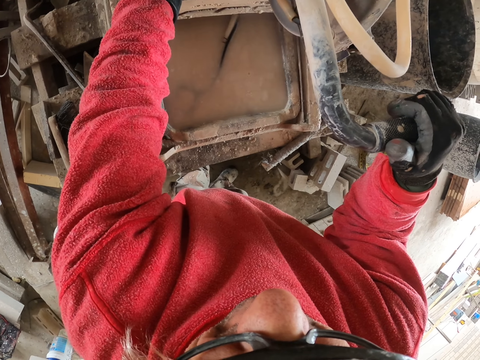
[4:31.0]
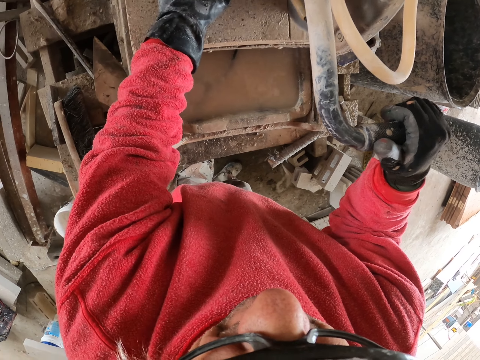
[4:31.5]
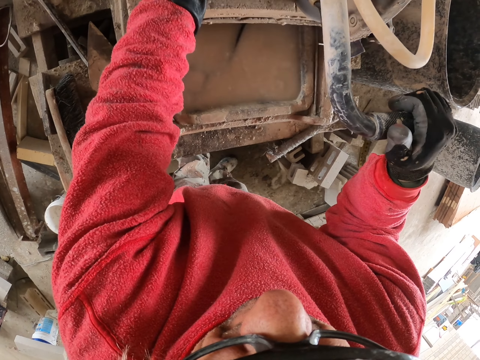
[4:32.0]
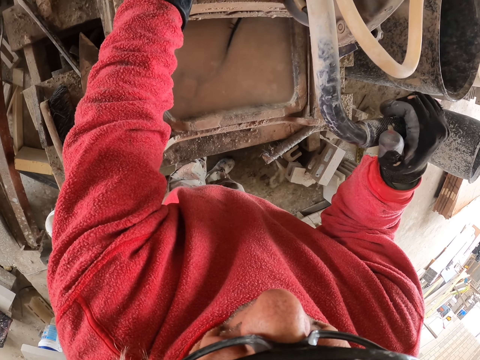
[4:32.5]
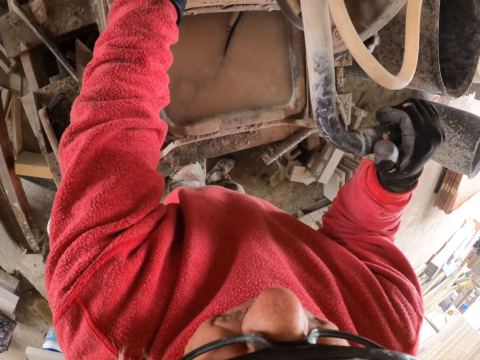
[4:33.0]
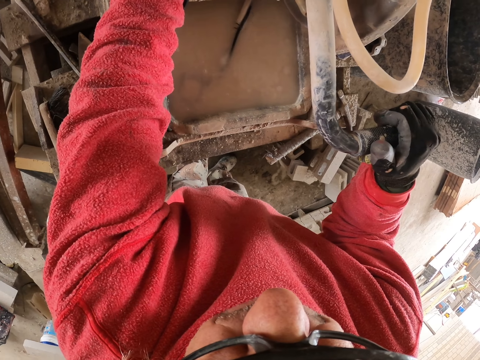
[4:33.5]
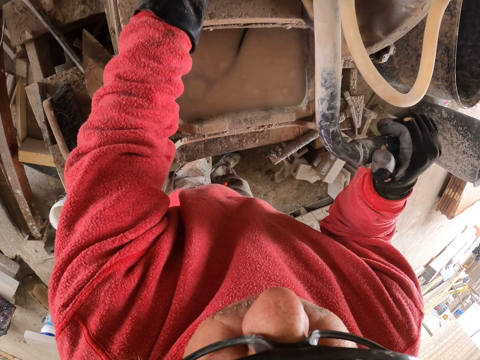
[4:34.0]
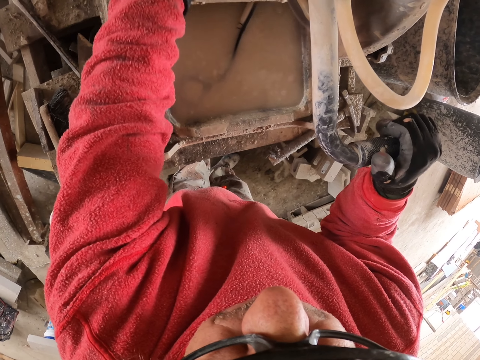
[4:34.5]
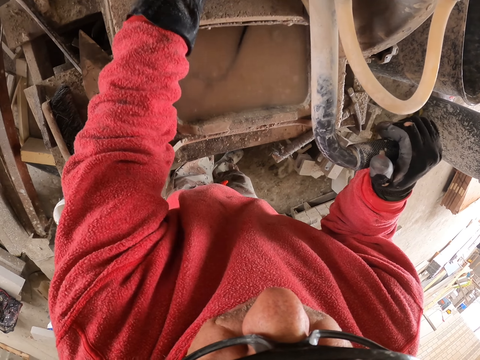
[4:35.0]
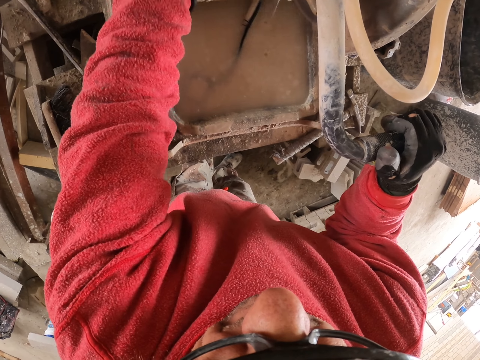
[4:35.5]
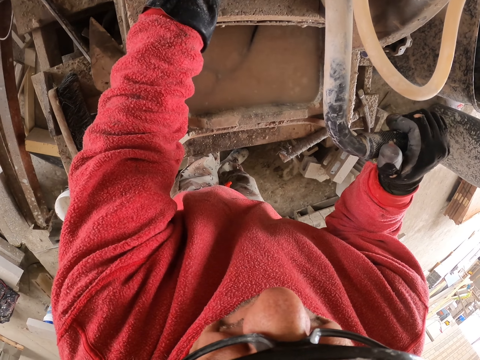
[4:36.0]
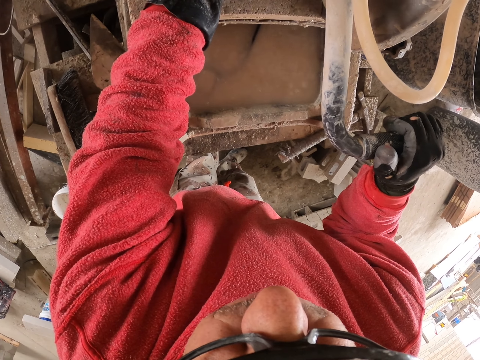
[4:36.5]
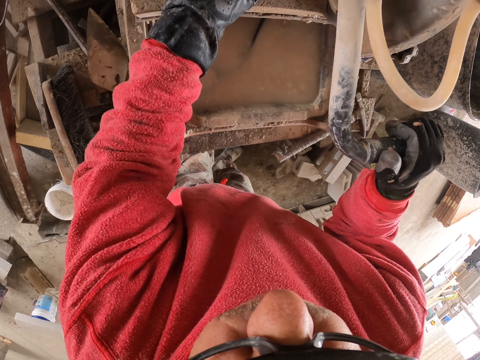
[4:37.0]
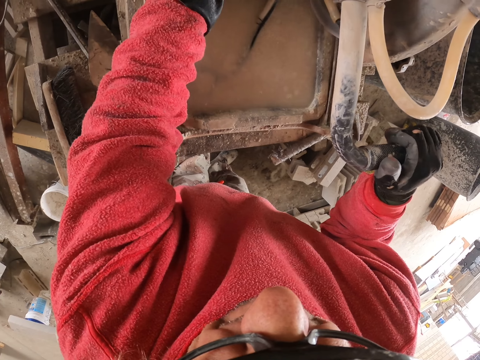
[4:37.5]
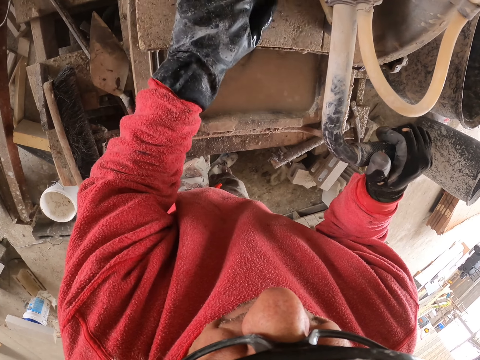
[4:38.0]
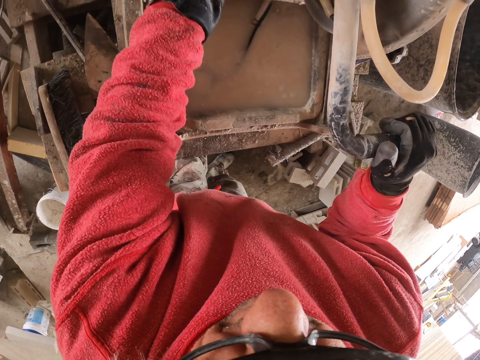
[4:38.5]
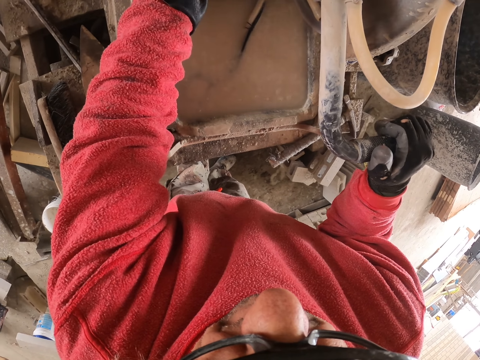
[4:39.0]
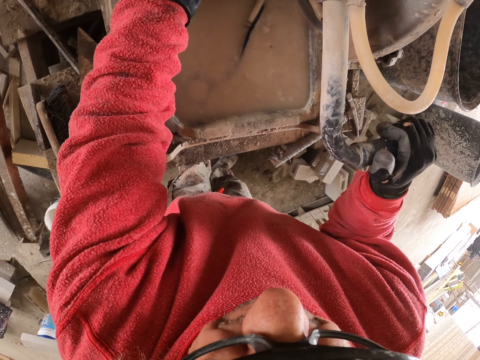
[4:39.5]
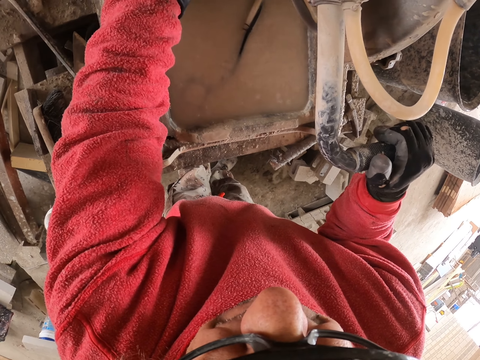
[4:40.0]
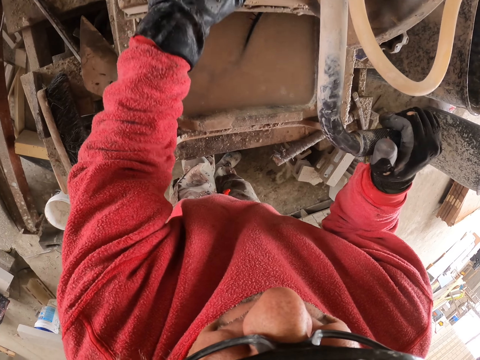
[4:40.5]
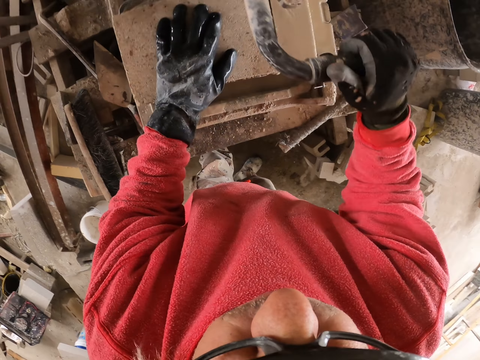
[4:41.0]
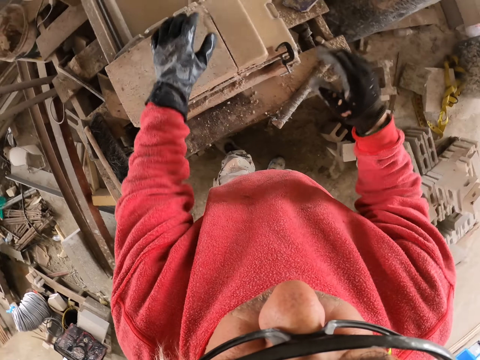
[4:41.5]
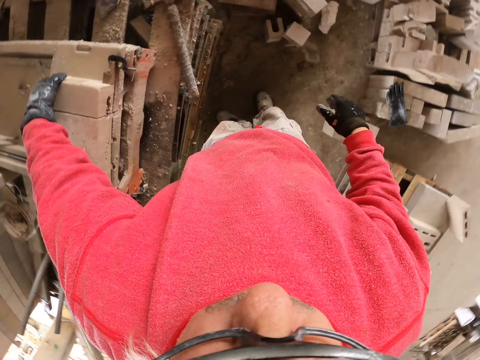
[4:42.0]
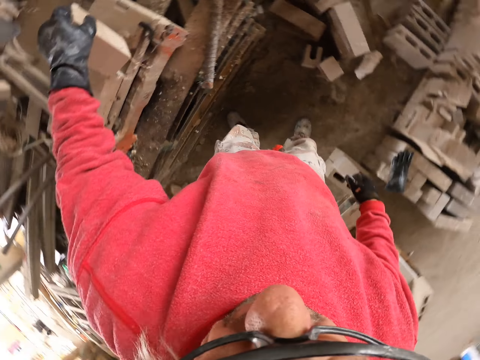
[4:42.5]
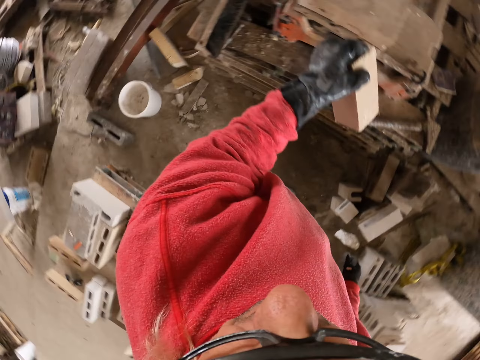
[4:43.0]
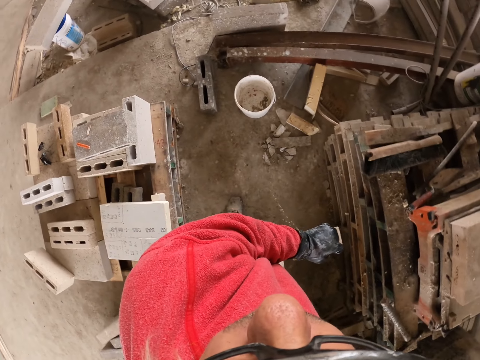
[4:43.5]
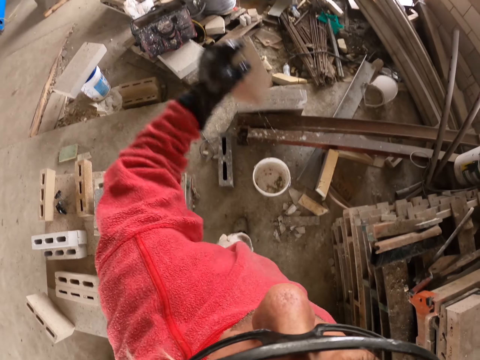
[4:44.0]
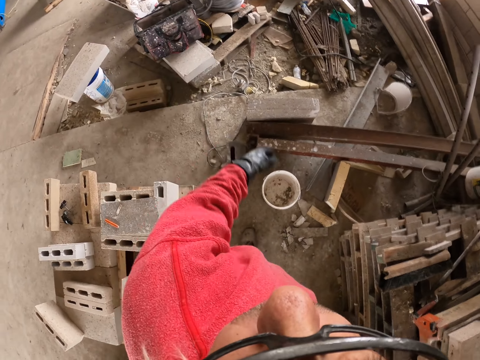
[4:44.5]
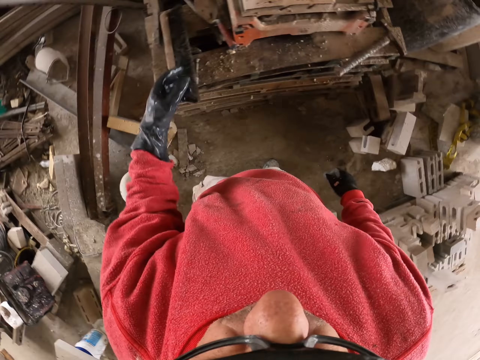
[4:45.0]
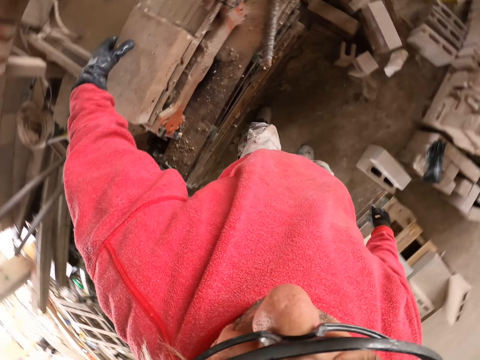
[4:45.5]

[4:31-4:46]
The camera wearer releases the cutter. They pick the concrete brick from the cutter. They throw something.

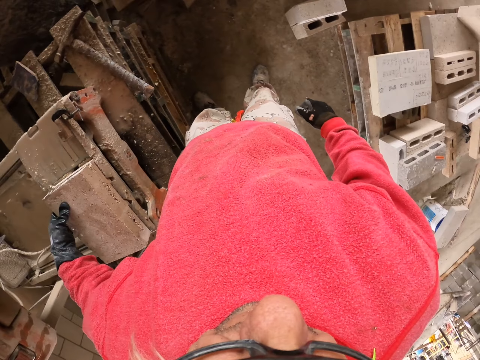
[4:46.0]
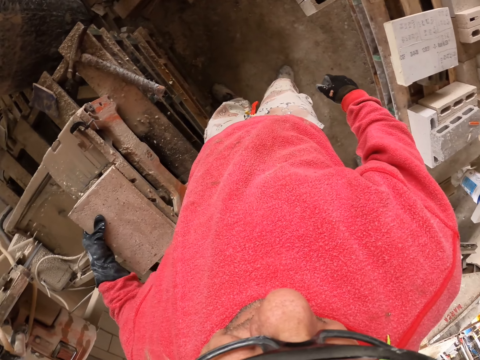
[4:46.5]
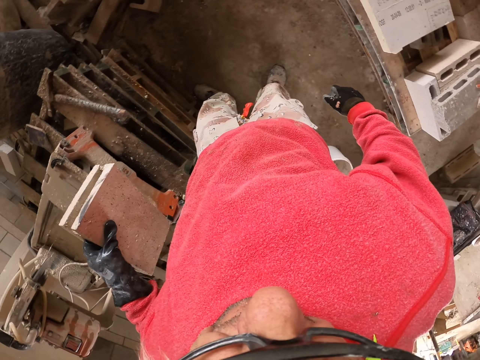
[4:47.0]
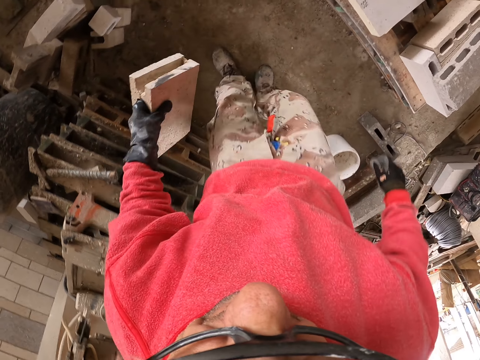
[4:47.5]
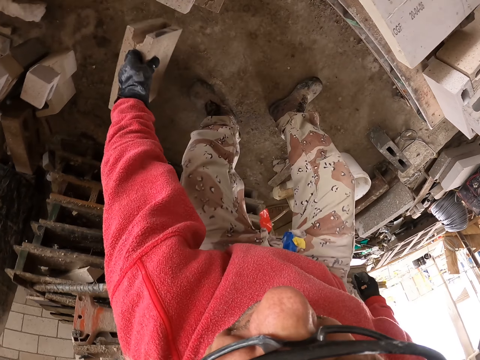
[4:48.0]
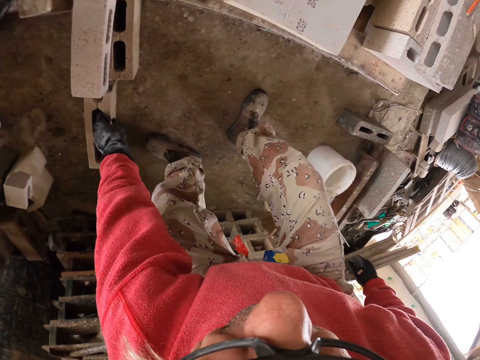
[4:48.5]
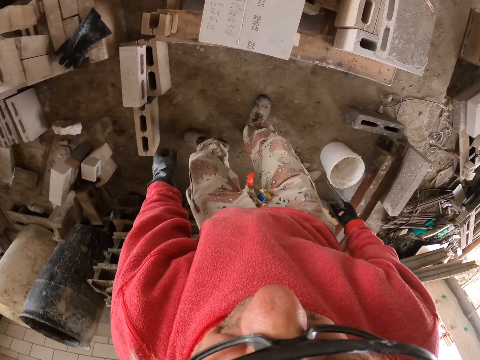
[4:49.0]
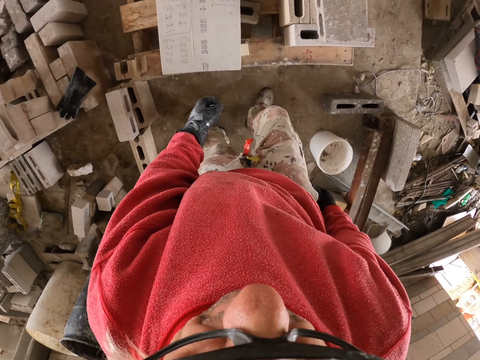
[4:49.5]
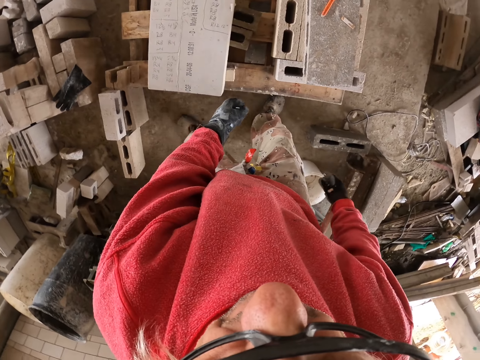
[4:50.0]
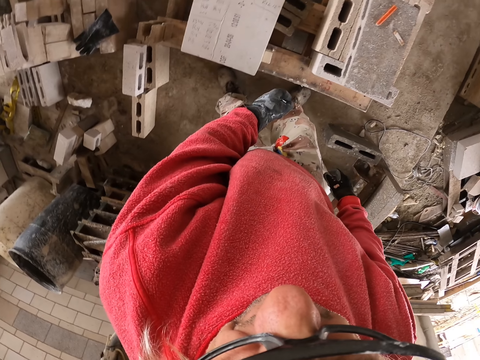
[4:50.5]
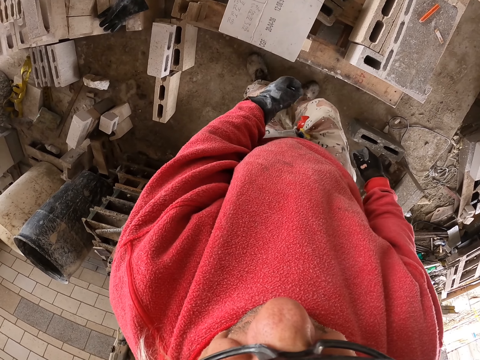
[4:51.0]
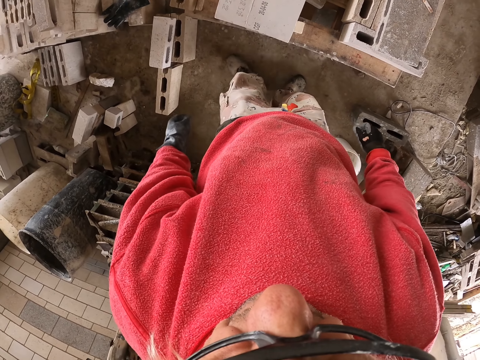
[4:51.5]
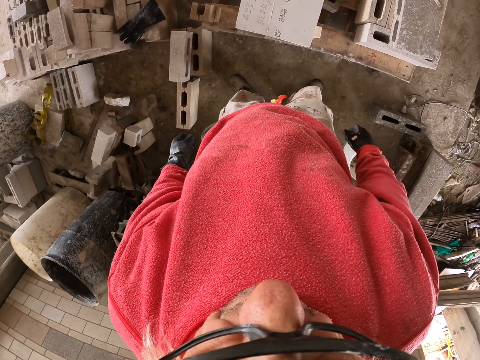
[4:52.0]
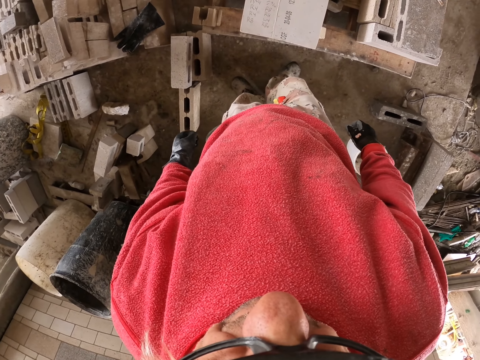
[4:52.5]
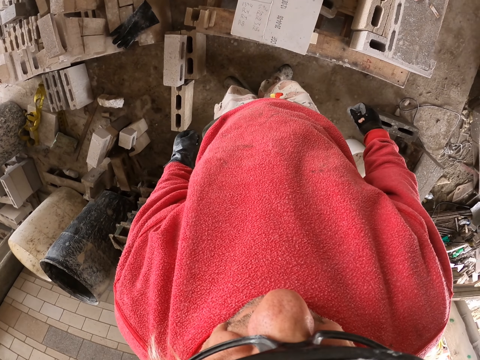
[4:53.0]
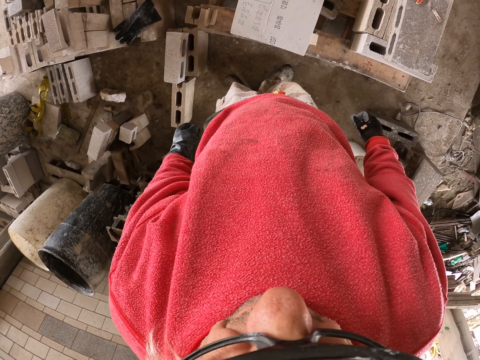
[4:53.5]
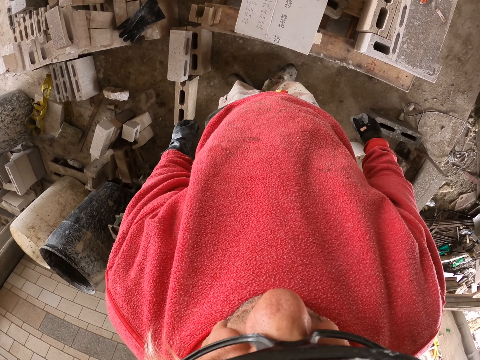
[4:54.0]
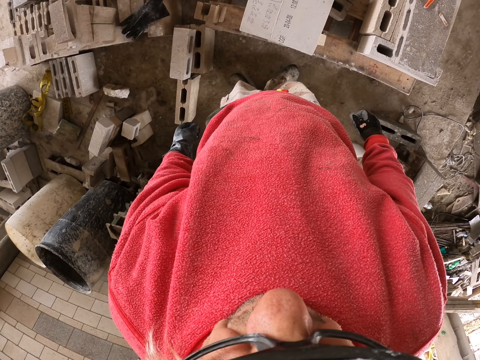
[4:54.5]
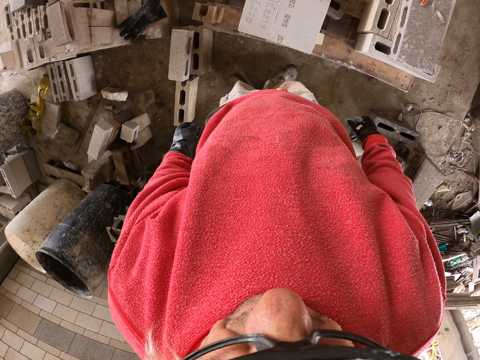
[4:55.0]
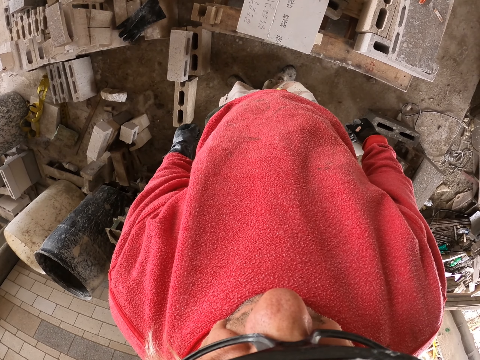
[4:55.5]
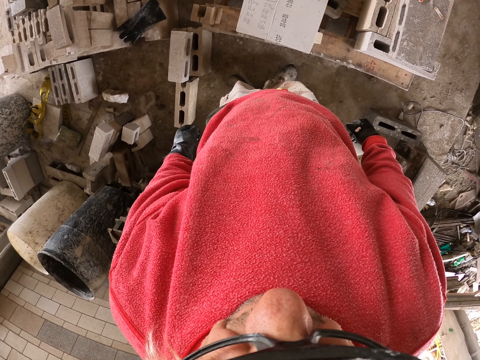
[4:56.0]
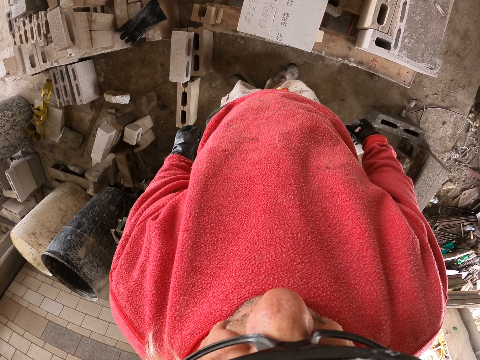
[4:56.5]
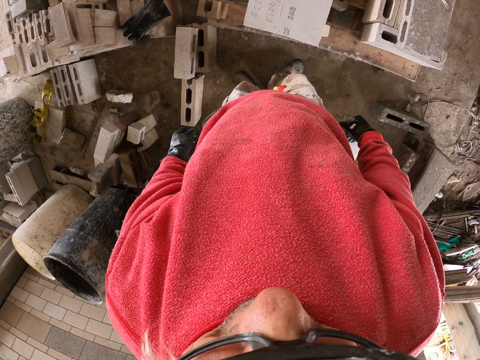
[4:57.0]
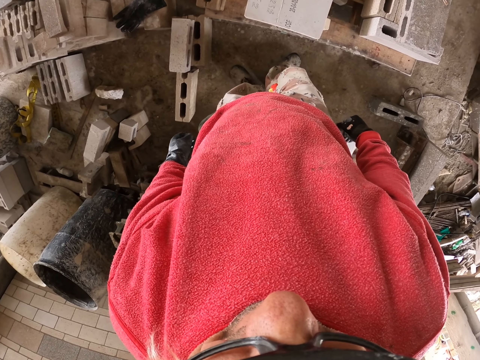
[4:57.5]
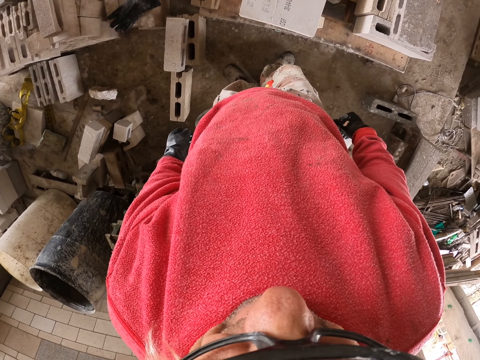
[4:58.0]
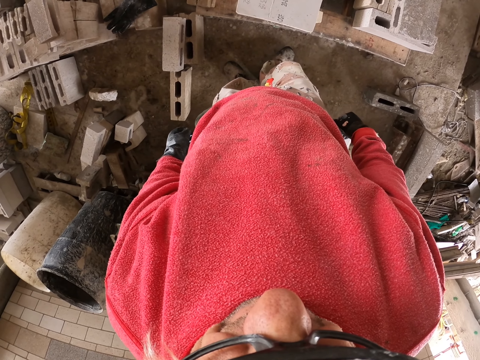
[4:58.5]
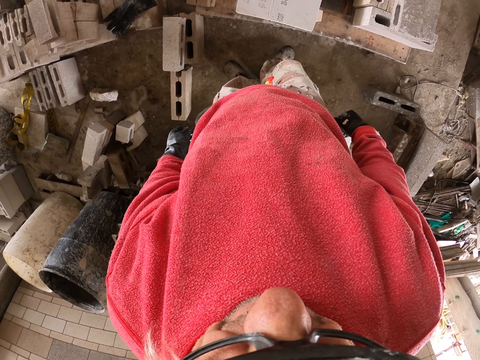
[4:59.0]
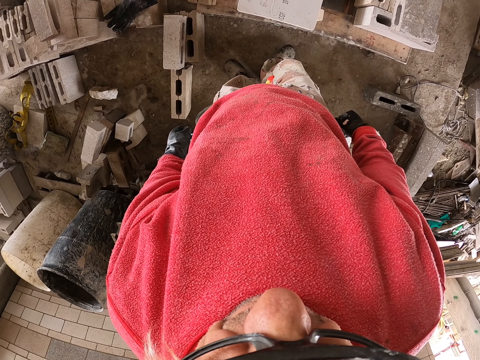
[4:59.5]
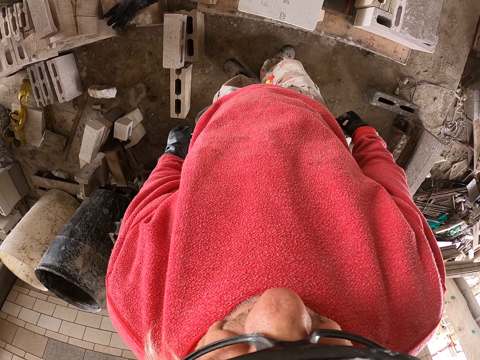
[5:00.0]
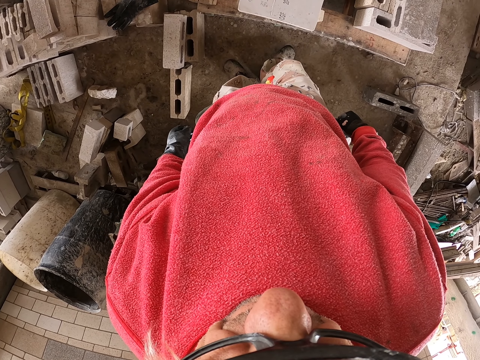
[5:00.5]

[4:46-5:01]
The camera wearer carries something. They pick a piece of concrete brick. They put the piece of concrete brick down on the floor. They look at something. They move around. They stand.
